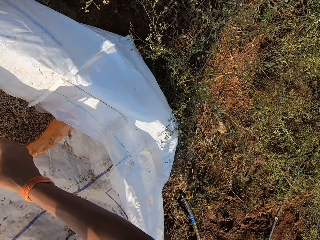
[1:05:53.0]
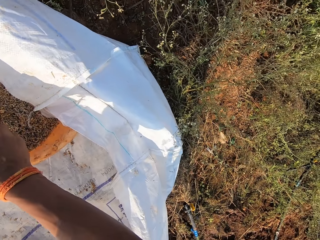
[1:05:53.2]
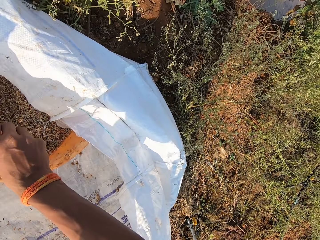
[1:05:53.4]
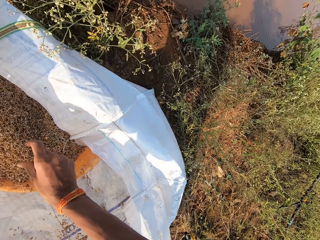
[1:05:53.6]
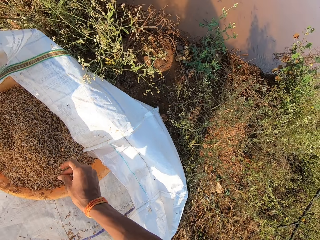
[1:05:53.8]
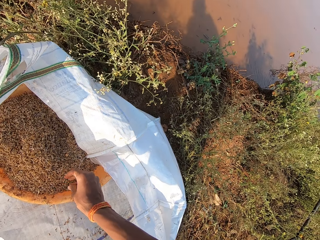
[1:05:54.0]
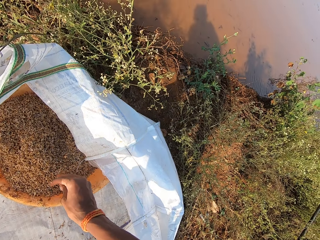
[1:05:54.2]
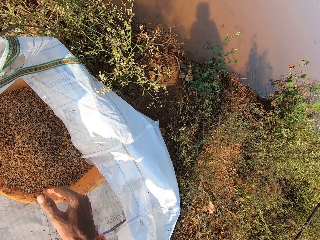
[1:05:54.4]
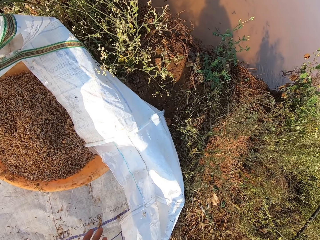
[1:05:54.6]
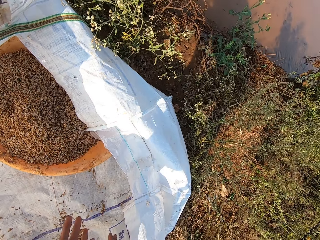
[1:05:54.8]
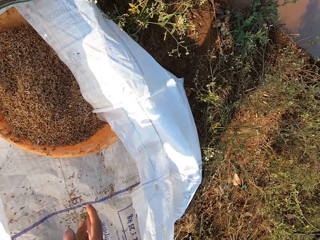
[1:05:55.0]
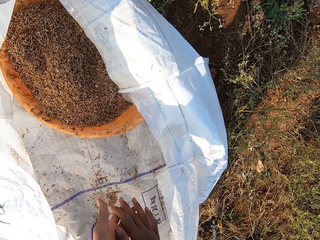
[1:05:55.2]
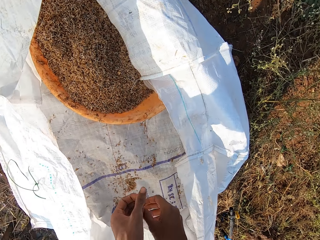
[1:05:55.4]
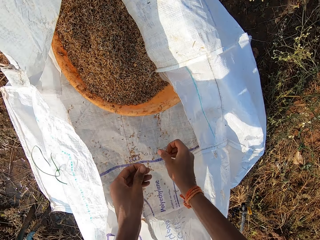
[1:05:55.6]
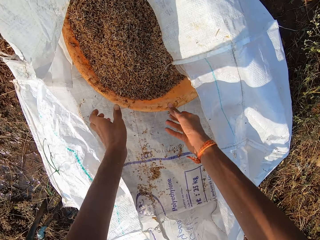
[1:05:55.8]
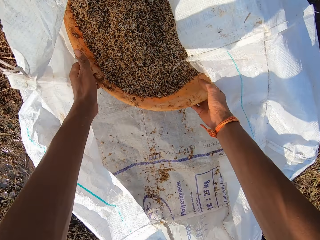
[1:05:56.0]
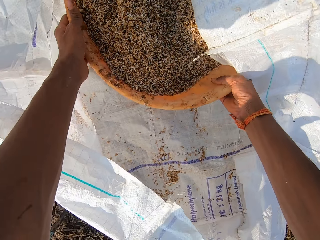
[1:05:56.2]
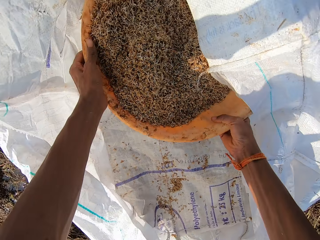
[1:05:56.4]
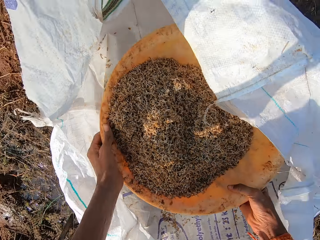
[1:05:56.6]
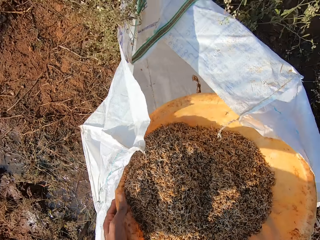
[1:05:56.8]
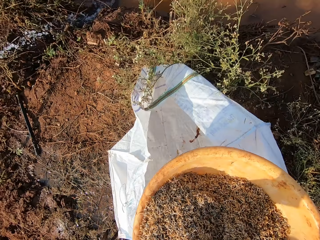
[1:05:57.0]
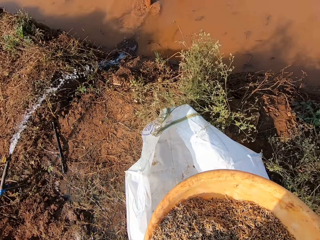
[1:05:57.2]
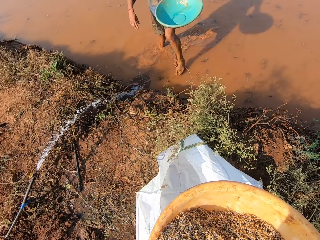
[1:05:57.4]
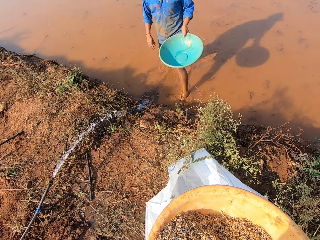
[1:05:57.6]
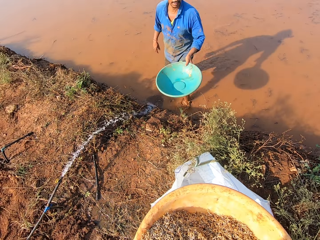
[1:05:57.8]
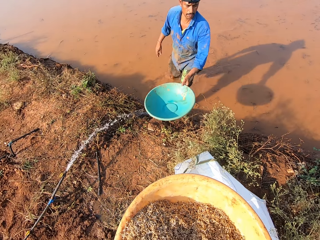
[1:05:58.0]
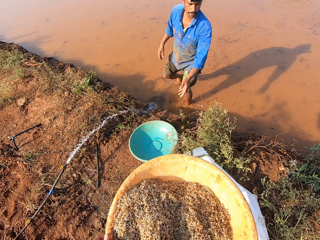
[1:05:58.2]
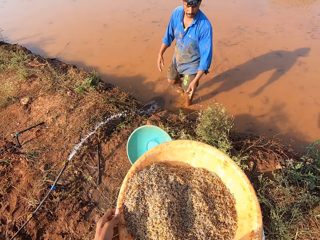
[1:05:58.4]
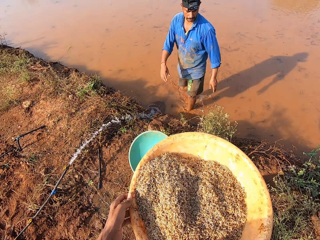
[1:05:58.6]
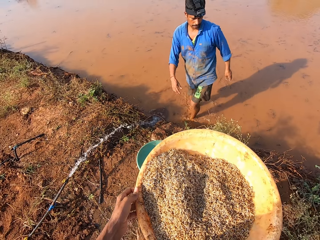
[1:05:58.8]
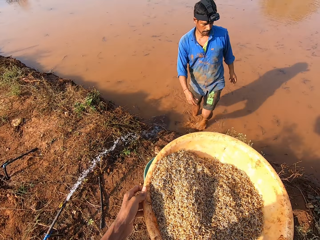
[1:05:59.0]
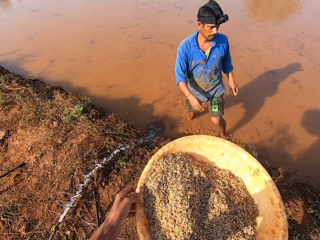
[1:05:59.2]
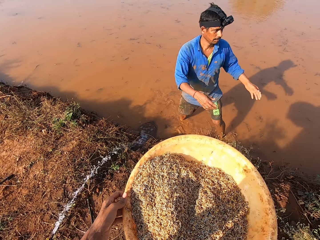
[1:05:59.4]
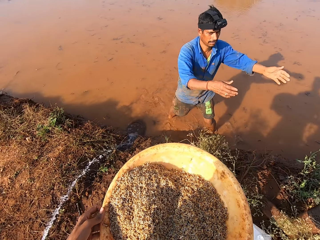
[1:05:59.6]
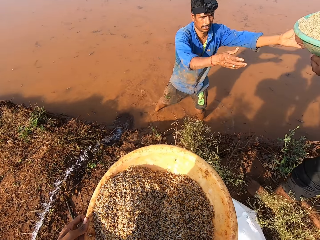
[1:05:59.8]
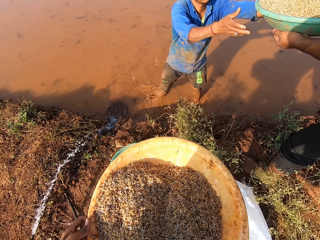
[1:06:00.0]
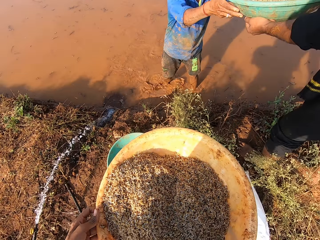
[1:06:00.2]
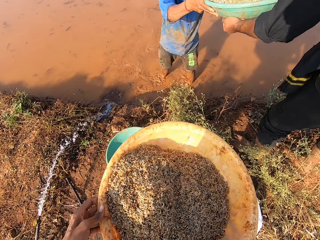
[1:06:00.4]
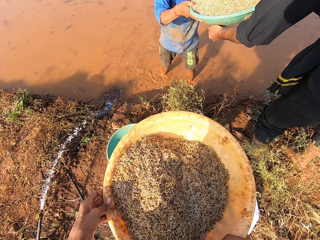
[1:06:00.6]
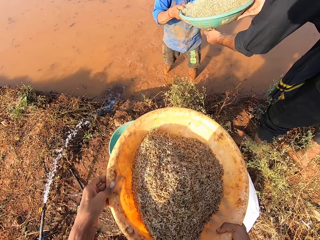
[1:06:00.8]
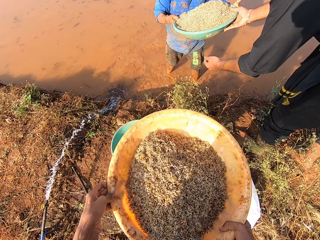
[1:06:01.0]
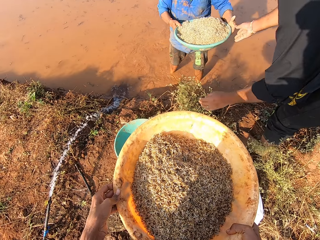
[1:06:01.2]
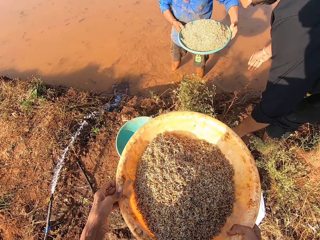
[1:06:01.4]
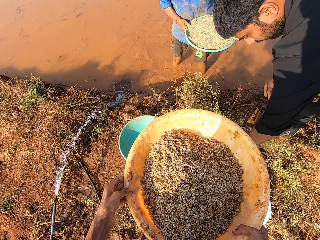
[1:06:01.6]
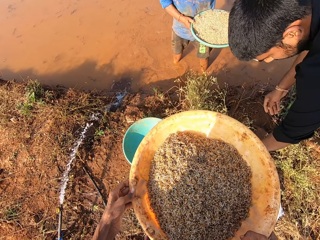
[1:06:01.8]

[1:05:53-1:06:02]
The camera wearer pours the grains in the bowl in the sack with both hands. He dusts both hands together. He carries the bowl from the floor with his right hand. A man converses with the camera wearer. The man drops the bowl in his left hand on the floor. The man collects a bowl of grain from another man with both hands. A man talks with another man.

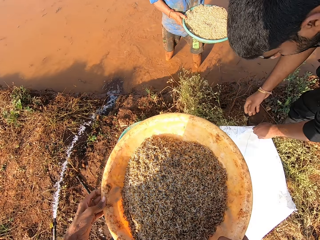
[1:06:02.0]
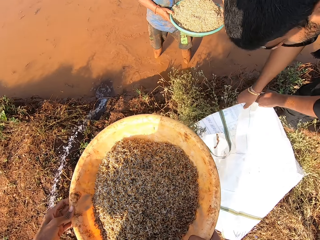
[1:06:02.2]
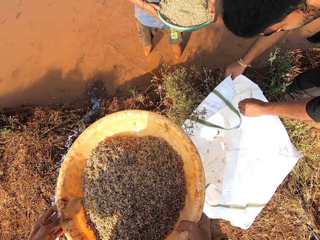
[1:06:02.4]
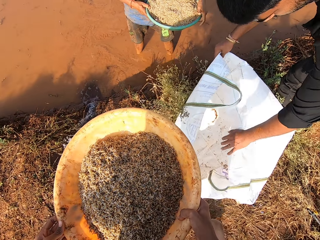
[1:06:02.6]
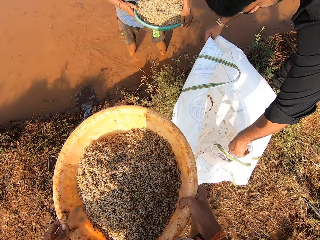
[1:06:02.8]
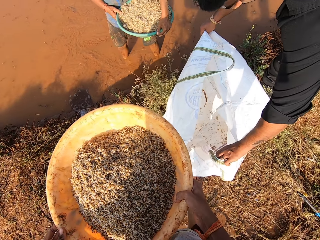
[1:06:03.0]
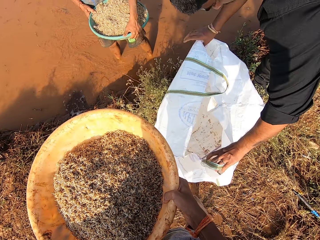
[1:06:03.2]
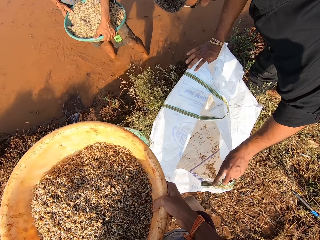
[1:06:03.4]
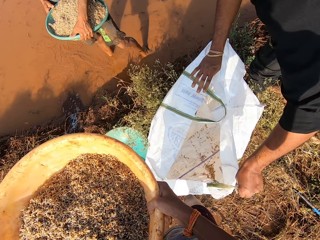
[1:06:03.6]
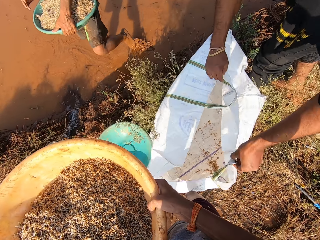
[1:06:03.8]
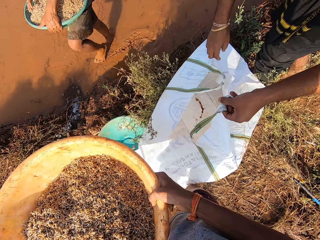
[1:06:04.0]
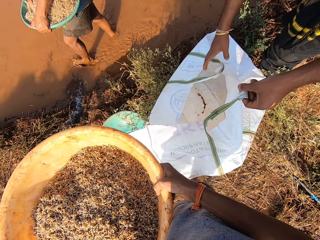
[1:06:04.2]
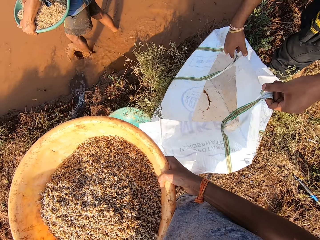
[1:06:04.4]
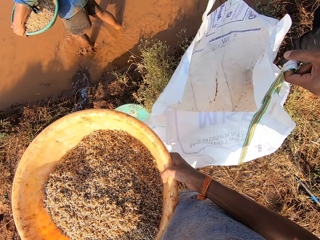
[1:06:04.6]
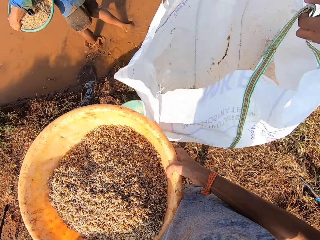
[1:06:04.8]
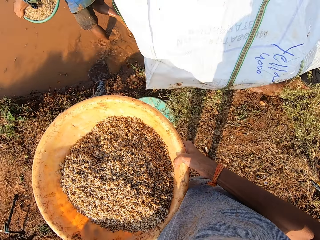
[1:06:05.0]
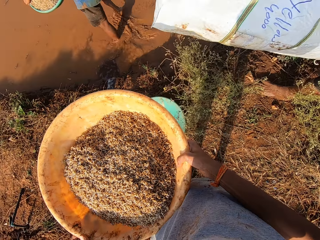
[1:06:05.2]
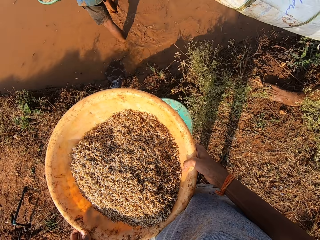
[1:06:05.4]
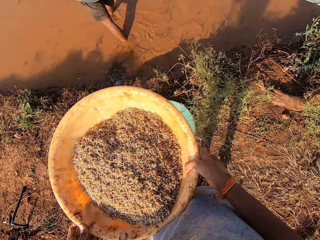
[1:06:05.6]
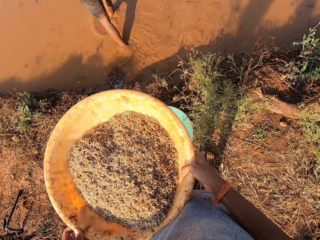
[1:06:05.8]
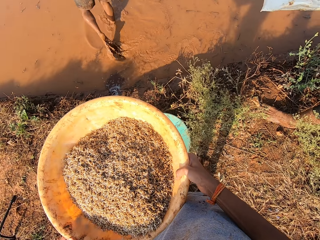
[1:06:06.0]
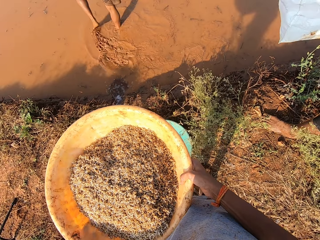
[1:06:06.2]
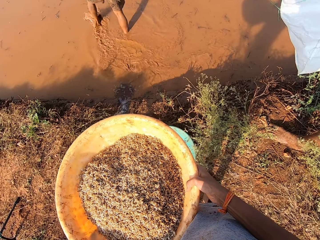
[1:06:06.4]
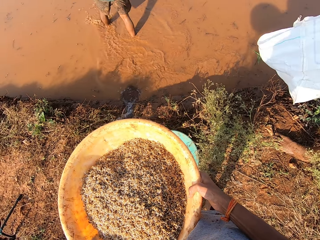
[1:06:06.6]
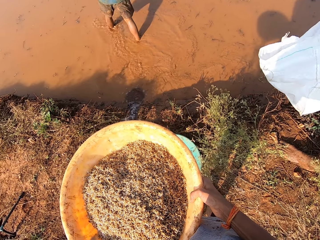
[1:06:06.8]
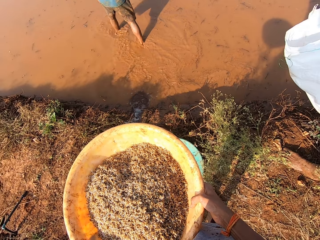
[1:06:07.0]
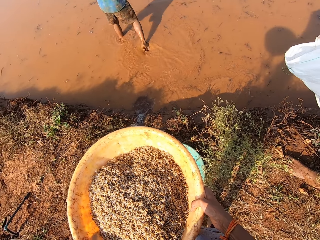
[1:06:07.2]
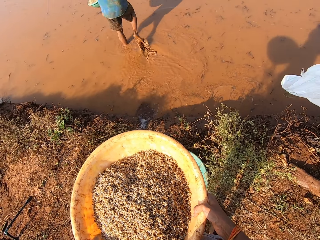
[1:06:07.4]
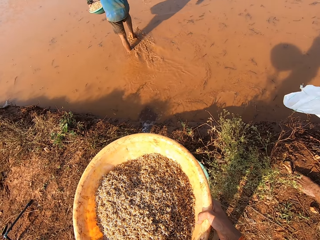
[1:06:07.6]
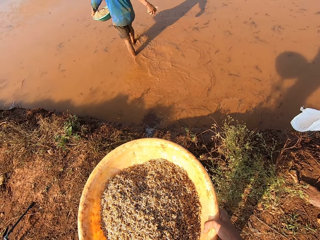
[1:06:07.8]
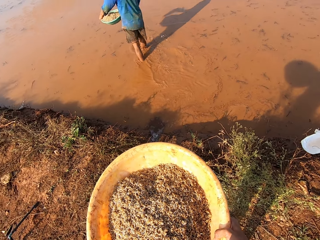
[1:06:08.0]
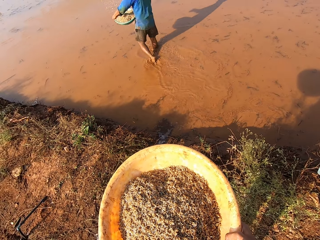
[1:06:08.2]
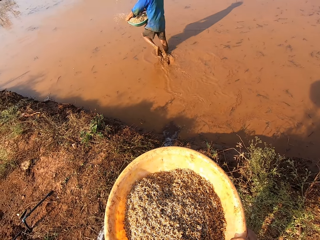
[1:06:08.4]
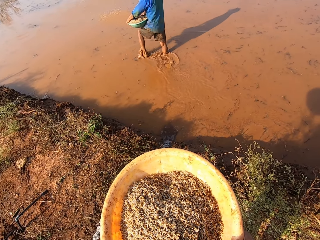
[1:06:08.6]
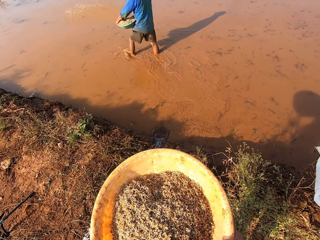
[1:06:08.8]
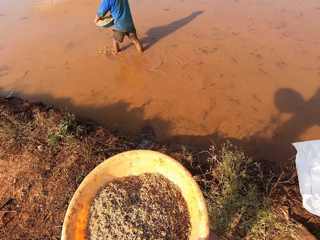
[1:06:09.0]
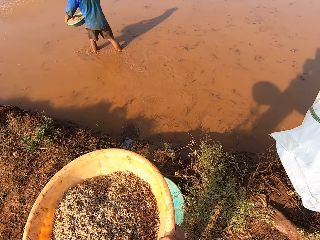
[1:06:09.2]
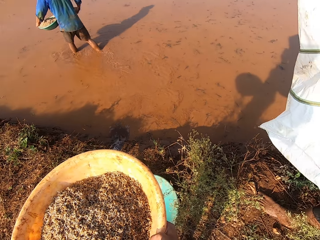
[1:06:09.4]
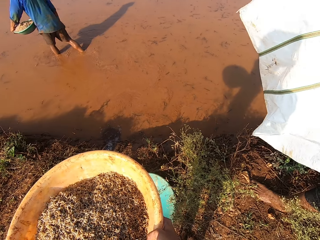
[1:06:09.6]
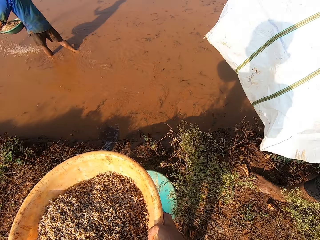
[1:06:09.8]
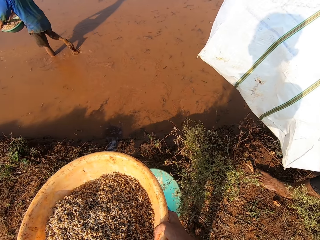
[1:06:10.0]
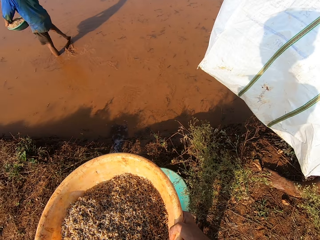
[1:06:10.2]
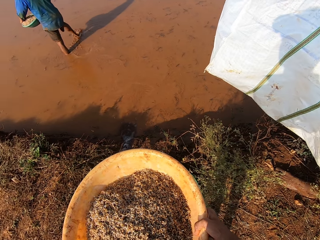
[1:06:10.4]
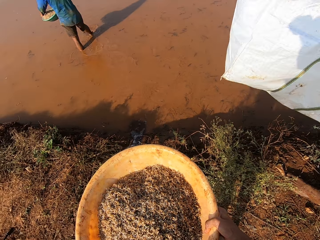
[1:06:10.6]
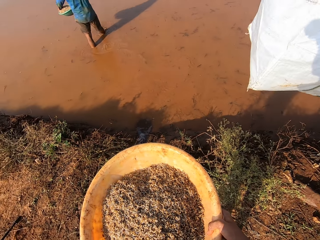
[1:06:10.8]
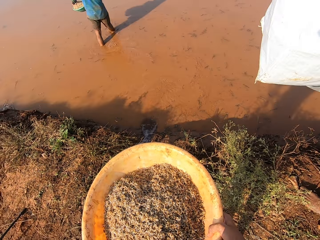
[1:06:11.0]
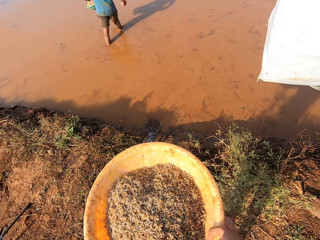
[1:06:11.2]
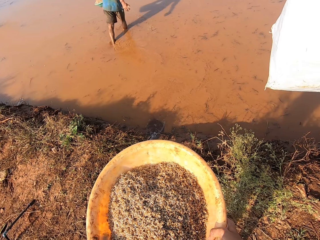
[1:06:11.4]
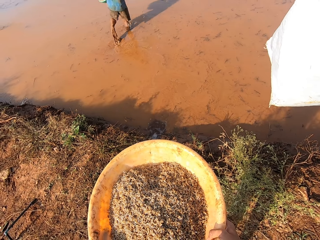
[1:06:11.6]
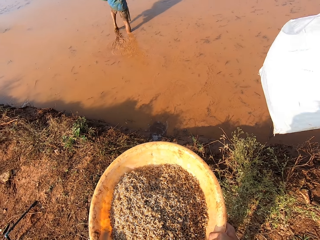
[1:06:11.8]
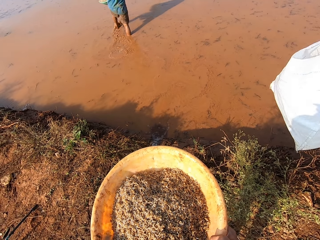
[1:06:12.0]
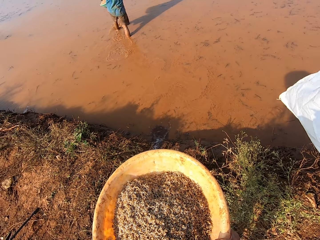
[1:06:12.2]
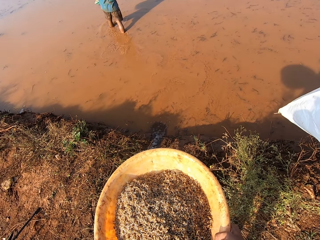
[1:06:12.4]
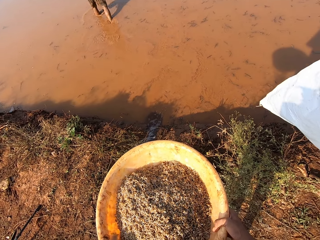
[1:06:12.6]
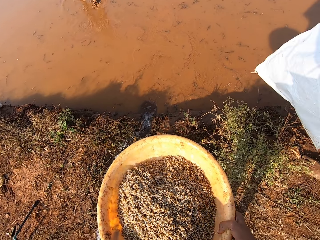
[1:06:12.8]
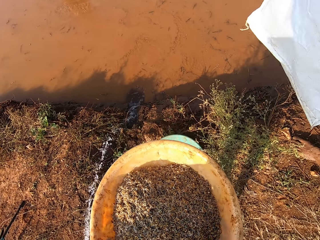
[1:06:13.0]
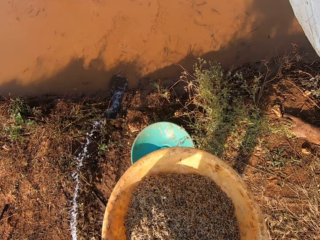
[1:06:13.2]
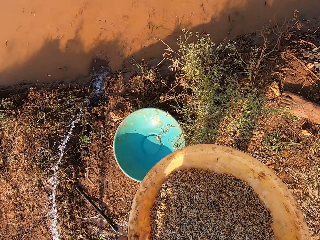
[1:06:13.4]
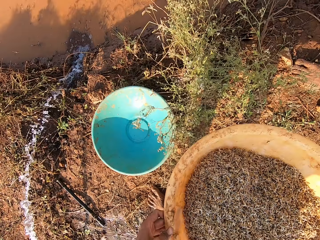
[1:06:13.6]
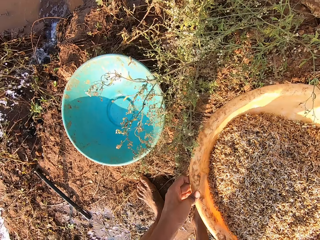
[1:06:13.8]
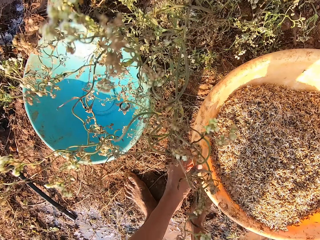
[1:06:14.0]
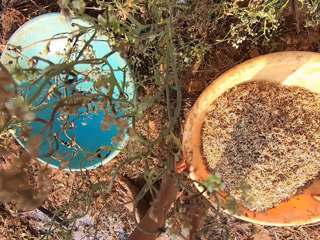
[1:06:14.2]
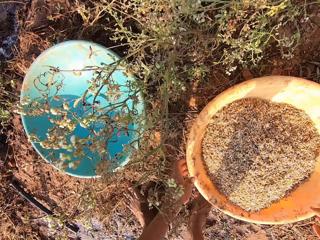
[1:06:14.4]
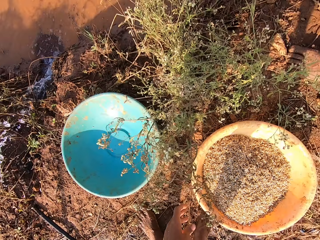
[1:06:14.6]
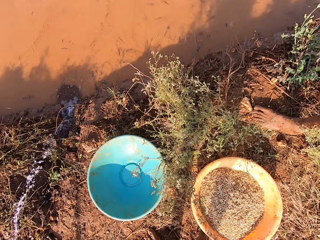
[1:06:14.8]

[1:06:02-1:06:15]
The camera wearer holds the basin. A man carries the sack from the floor with both hands. The man holds the sack. The camera wearer scoops the grain from the bowl with his right hand. He looks around. Another man pours some grains in the water with his right hand. The camera wearer talks. He drops the bowl in both hands on the floor.
